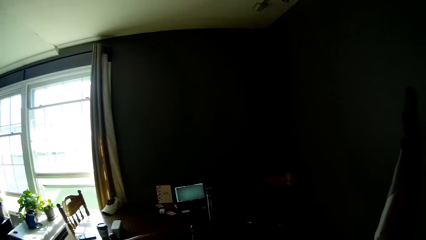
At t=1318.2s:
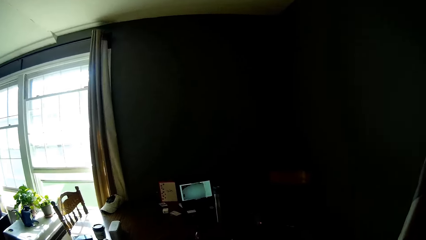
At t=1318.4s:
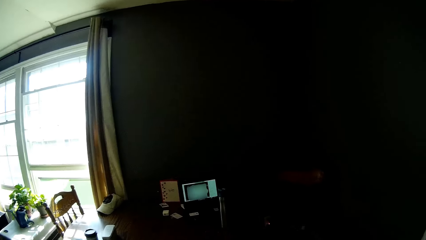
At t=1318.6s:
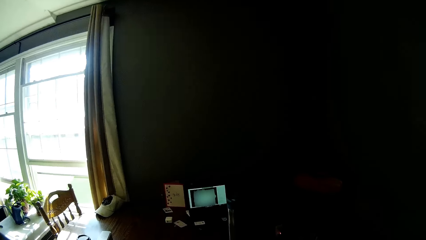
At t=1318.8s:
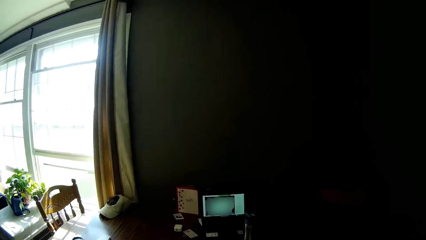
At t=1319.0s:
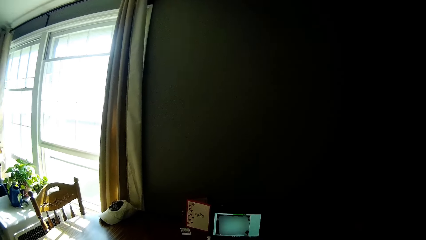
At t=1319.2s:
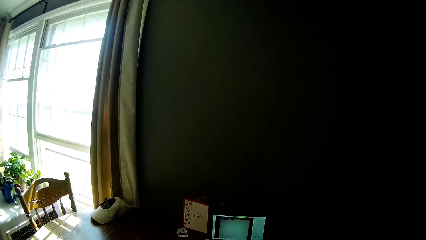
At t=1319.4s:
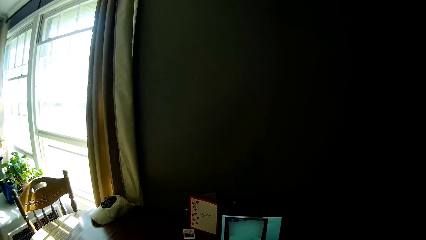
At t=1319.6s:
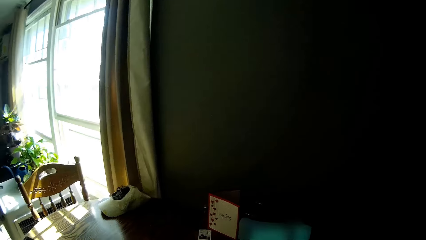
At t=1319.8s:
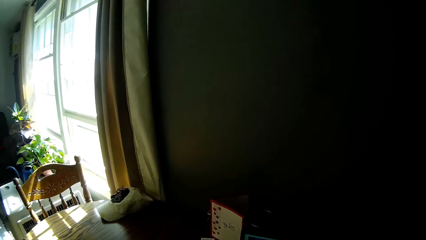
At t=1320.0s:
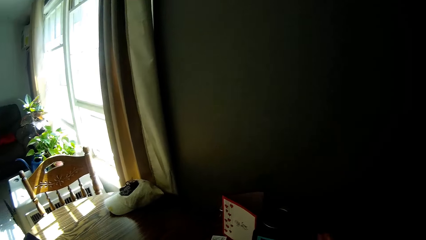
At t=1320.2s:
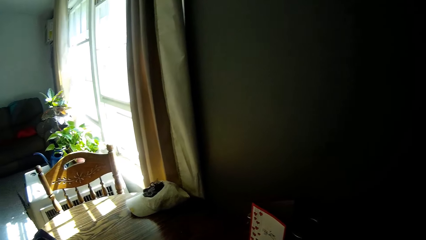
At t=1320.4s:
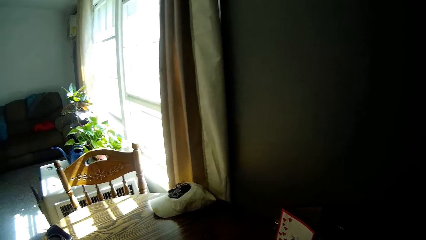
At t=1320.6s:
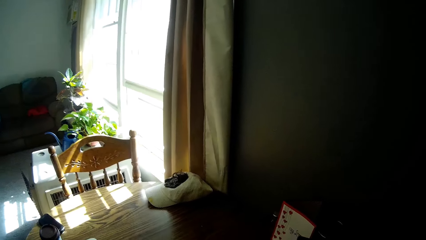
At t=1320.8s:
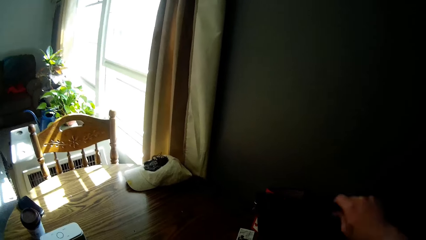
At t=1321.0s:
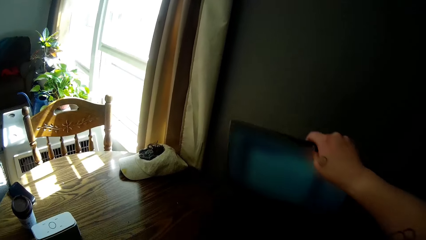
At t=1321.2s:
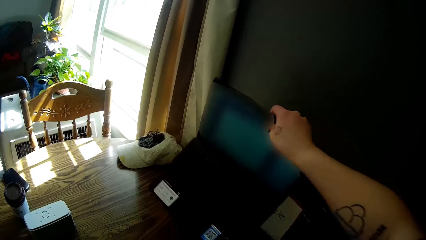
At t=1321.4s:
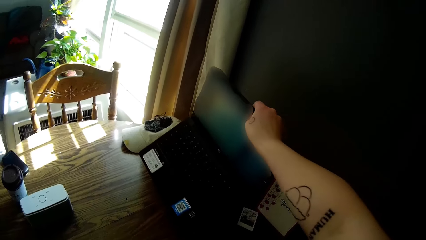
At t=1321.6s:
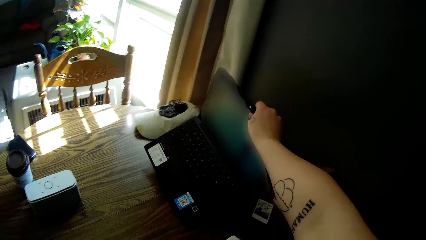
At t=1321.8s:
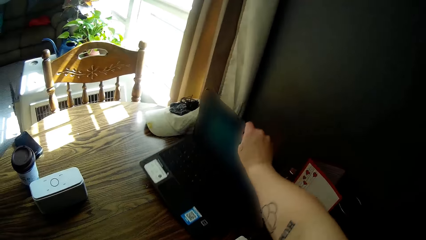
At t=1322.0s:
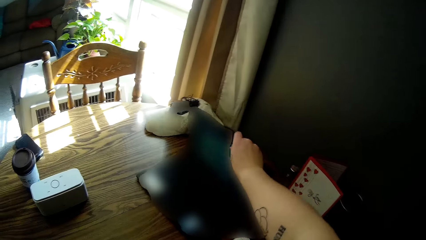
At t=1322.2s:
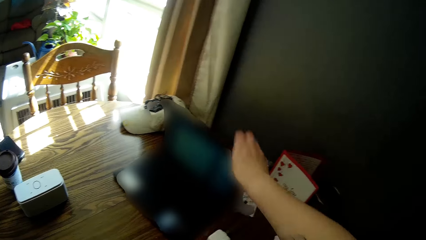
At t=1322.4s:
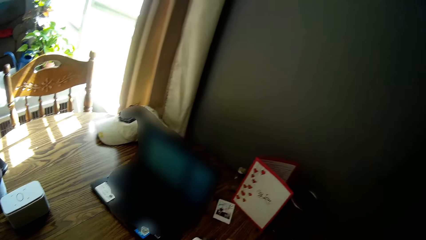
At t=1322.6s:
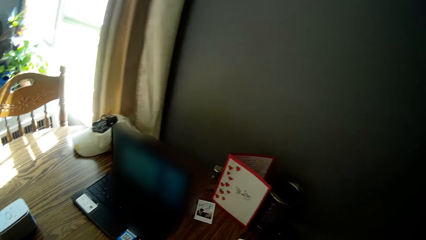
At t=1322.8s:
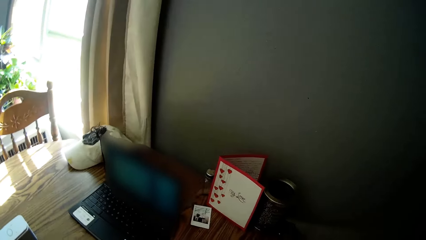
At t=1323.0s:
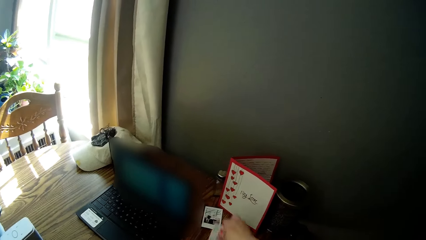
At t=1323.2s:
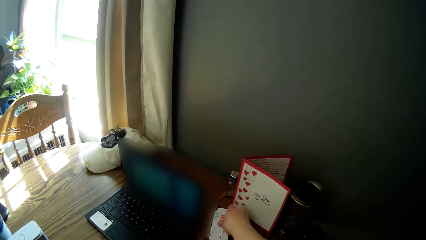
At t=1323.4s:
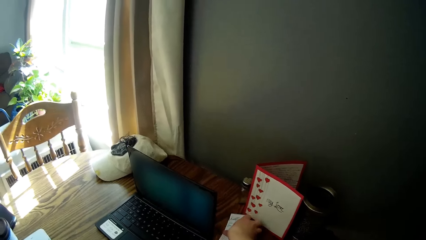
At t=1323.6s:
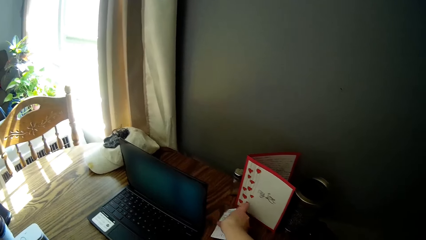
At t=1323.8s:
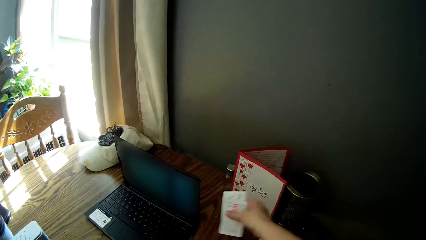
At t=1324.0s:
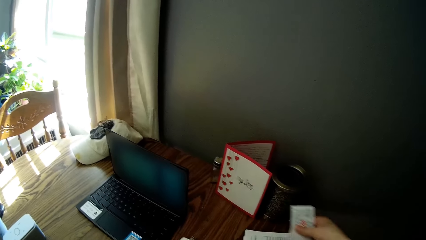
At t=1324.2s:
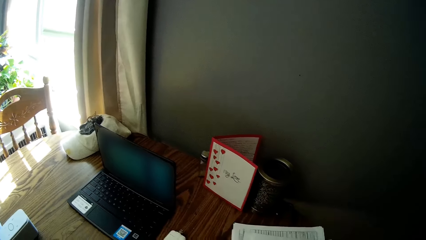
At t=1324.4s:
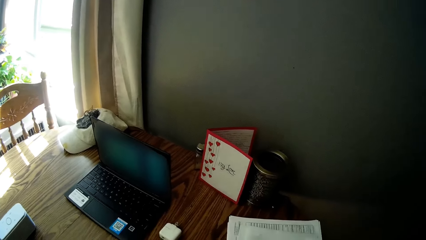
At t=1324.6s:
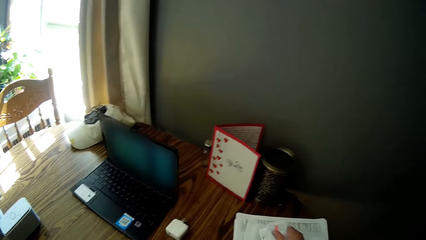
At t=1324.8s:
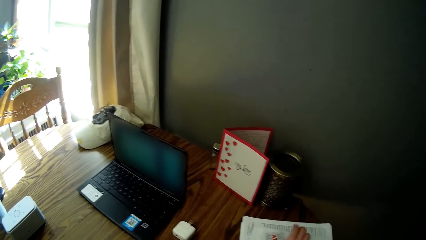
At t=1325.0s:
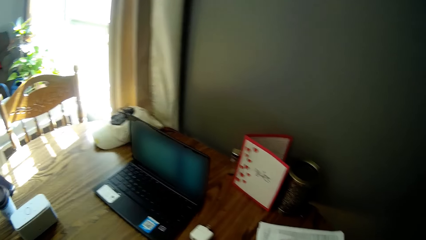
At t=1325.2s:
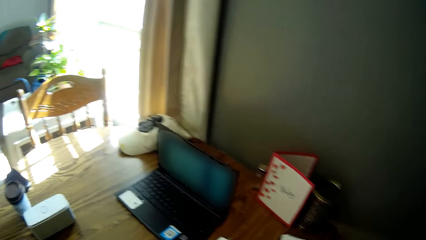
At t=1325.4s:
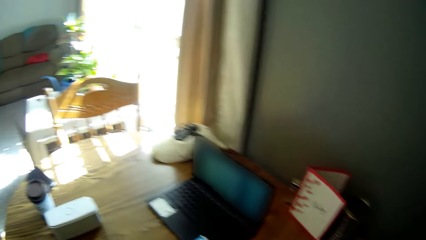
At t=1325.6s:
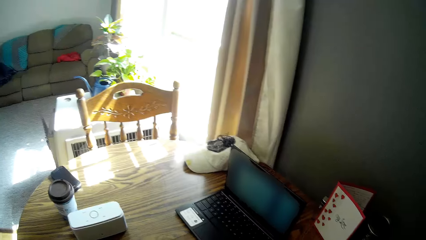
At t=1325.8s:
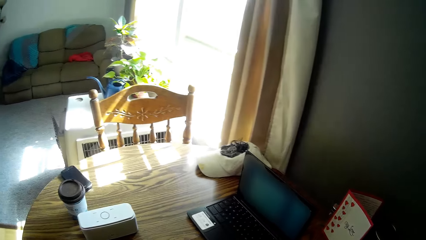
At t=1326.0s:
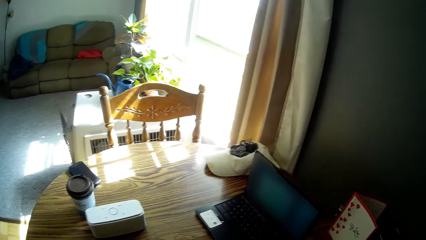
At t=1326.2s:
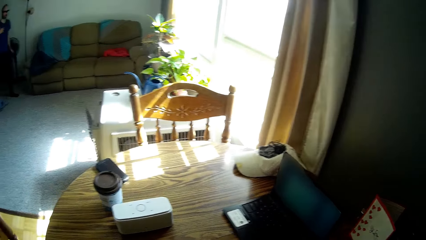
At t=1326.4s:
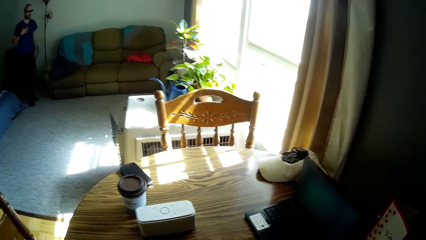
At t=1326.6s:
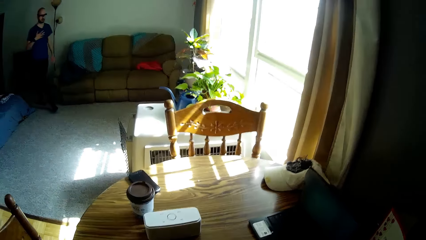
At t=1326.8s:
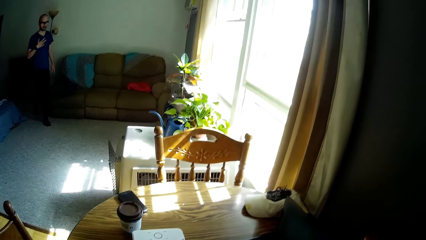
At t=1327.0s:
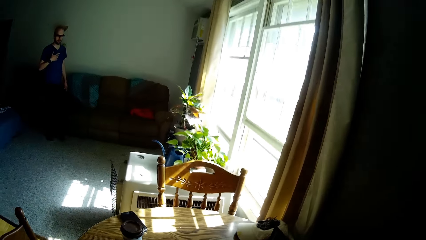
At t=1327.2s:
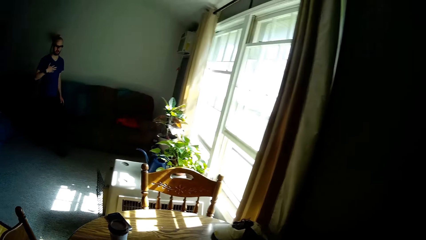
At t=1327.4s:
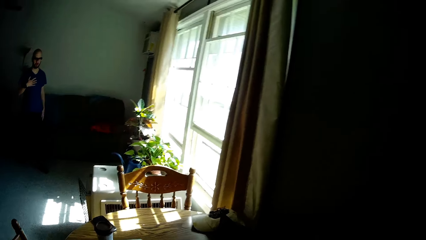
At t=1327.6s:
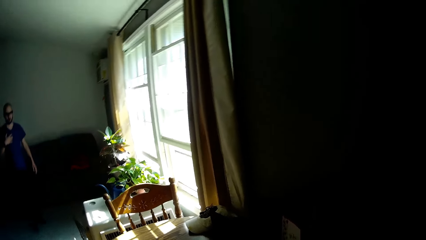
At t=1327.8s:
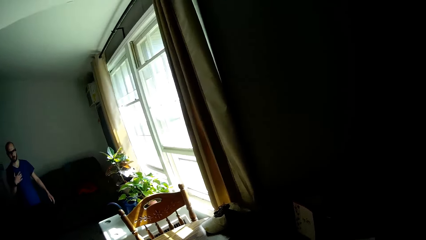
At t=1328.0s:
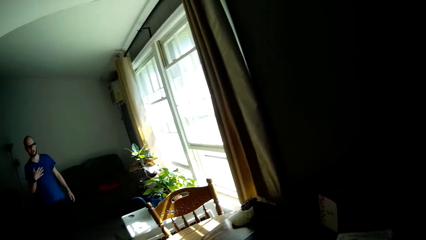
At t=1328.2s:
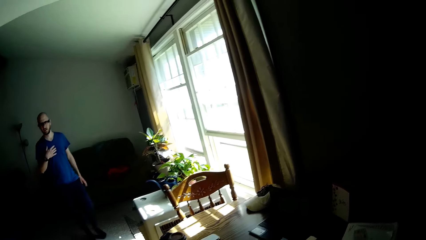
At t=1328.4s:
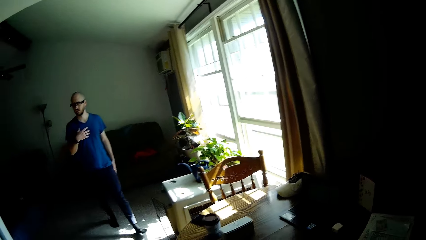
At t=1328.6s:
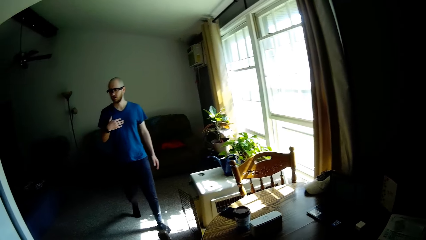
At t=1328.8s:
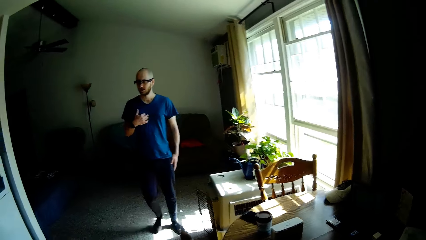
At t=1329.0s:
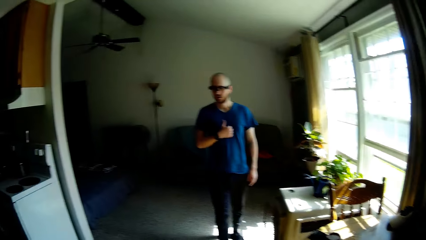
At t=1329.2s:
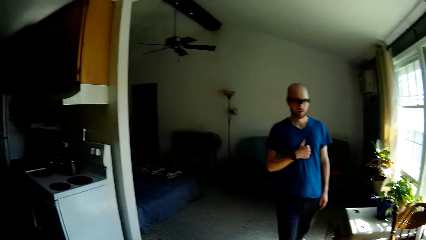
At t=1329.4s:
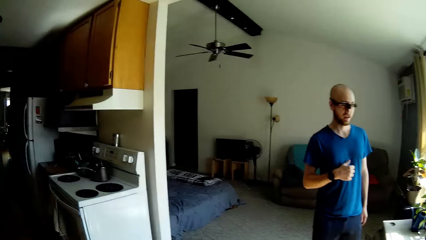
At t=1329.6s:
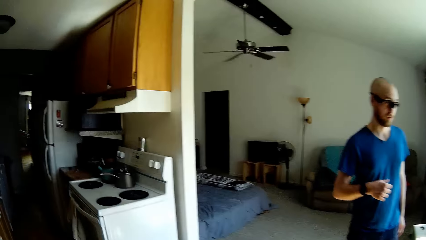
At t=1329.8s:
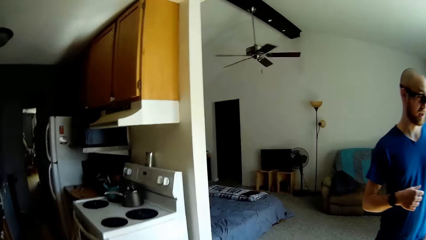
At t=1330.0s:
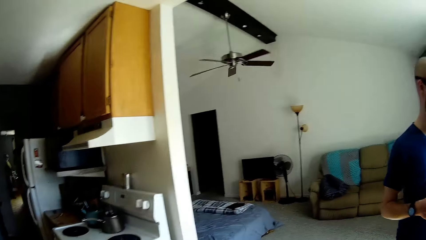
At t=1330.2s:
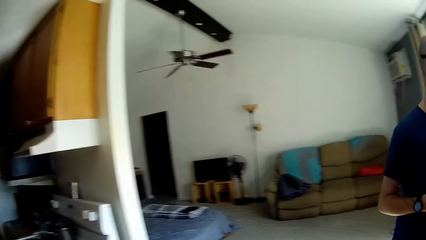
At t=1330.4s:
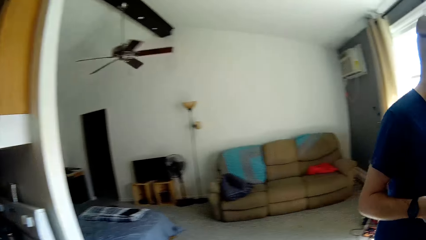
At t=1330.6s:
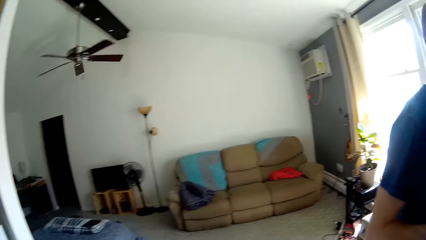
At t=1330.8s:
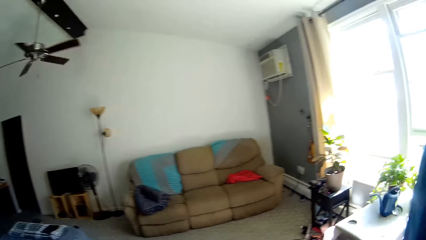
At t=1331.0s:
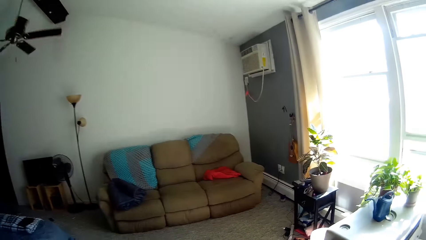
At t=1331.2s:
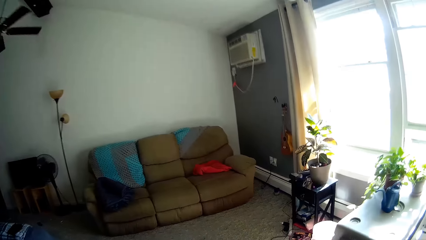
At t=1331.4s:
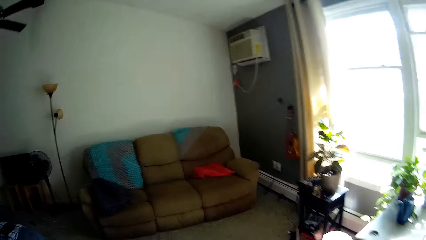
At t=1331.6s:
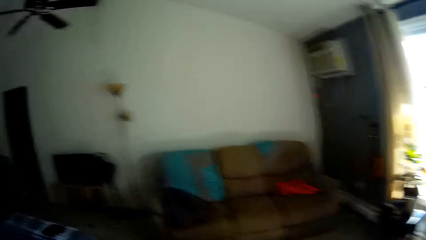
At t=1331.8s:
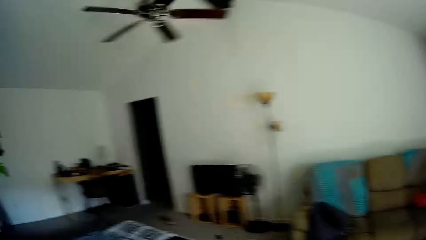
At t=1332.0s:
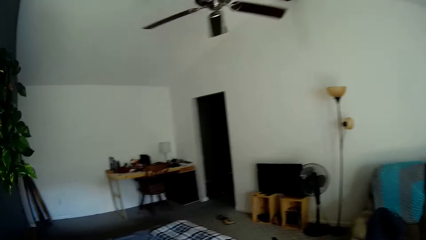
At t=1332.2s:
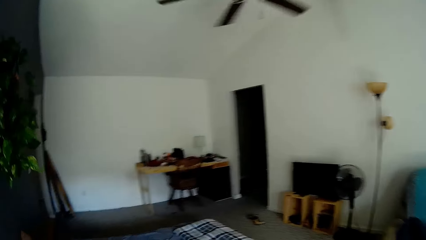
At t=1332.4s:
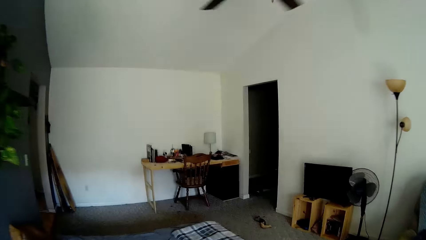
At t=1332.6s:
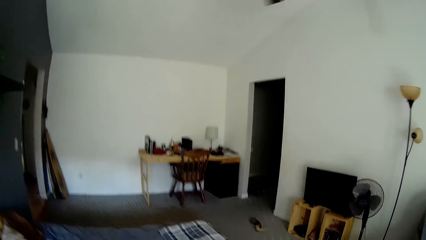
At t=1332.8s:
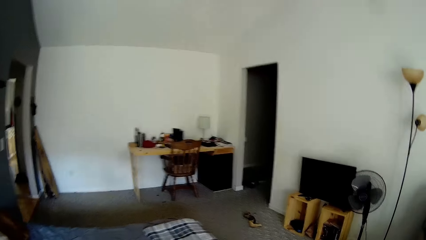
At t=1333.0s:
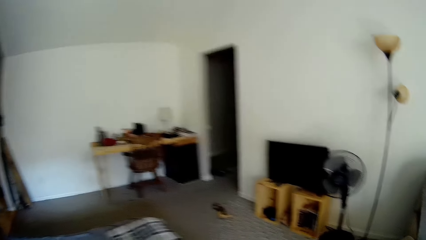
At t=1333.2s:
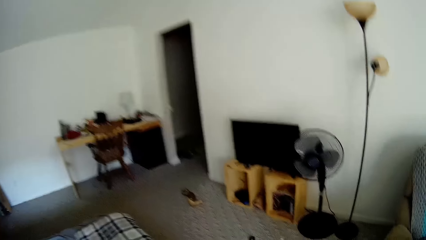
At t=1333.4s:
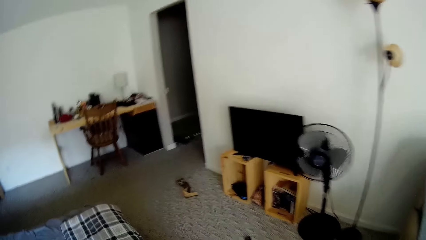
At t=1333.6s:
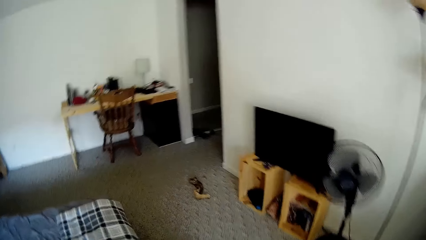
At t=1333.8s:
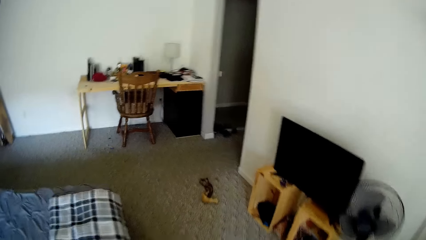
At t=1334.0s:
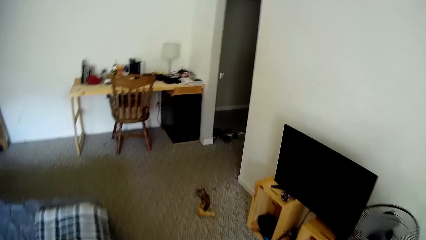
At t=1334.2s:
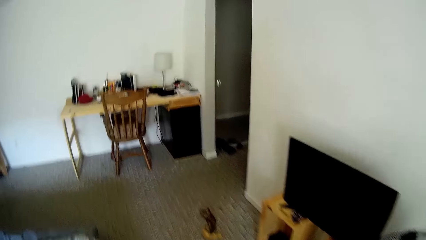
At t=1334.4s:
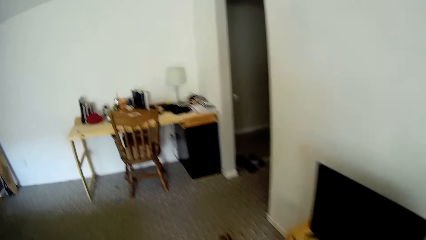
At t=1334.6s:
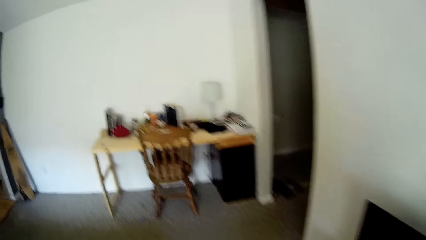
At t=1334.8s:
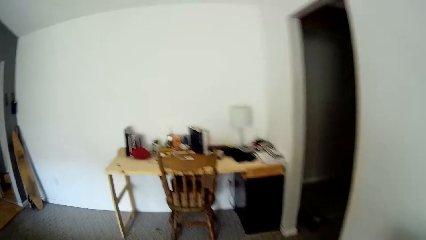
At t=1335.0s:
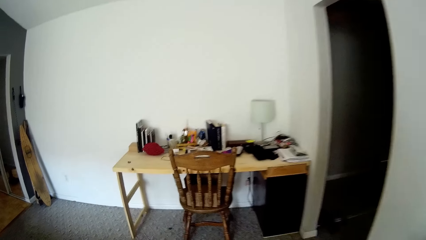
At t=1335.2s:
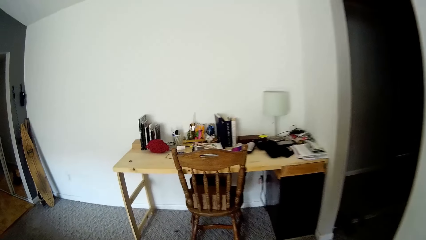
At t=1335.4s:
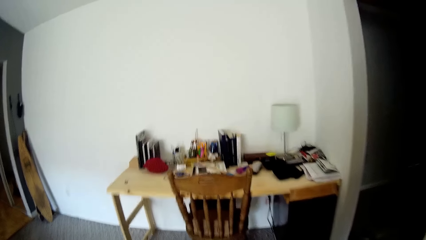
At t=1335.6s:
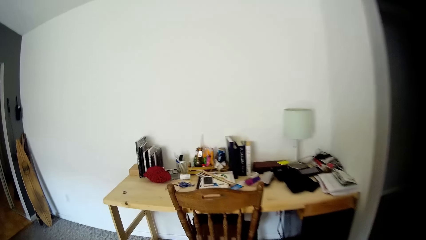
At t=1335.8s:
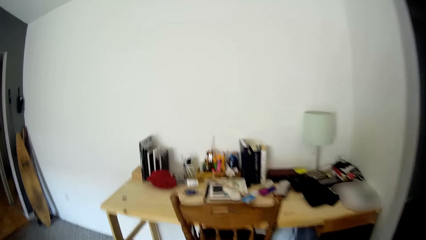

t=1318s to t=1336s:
The camera wearer picks a laptop. She moves the laptop with her right hand on the table. She drops the laptop. She picks a picture or paper on the table with her right hand. She drops the paper. She looks around. A person walks around. The camera wearer walks around.
